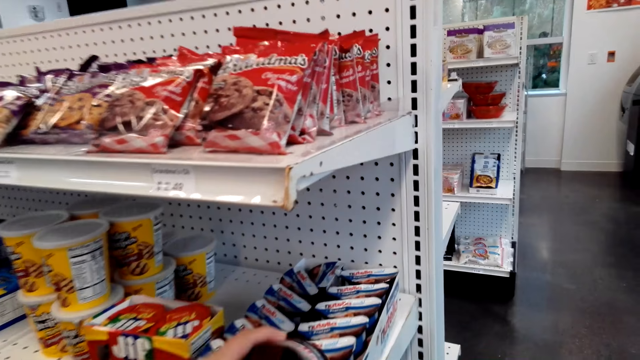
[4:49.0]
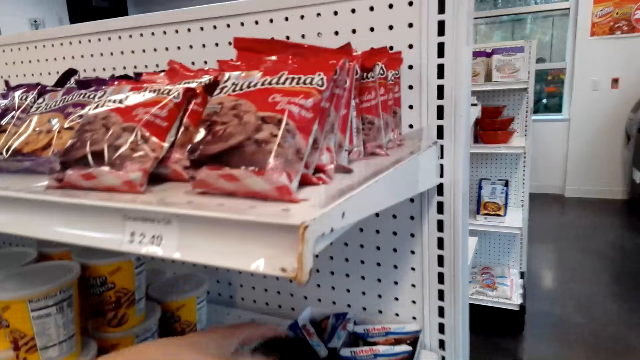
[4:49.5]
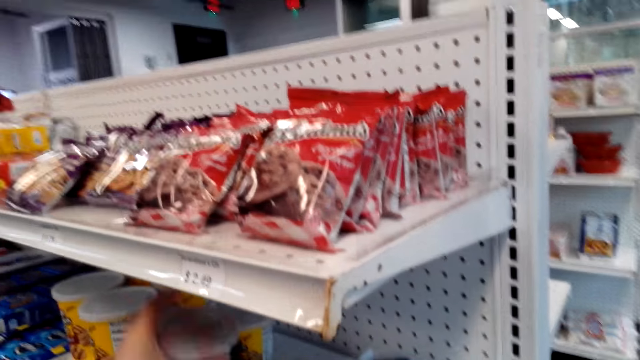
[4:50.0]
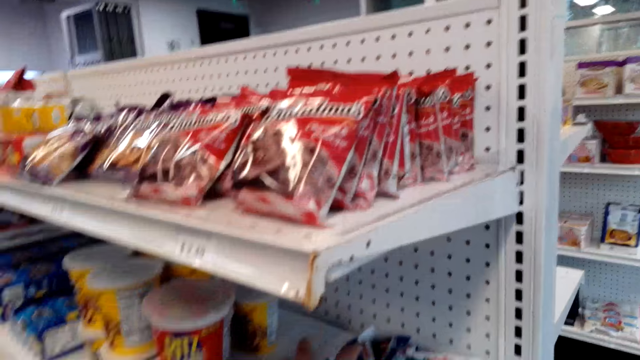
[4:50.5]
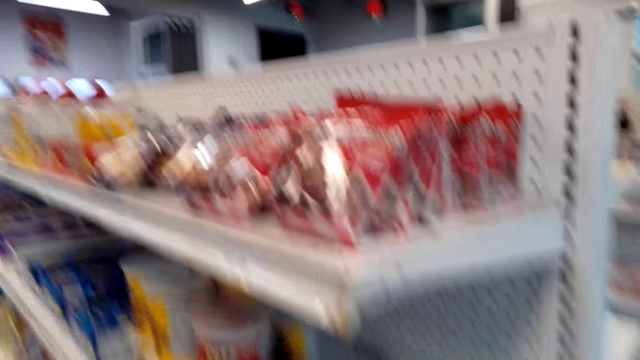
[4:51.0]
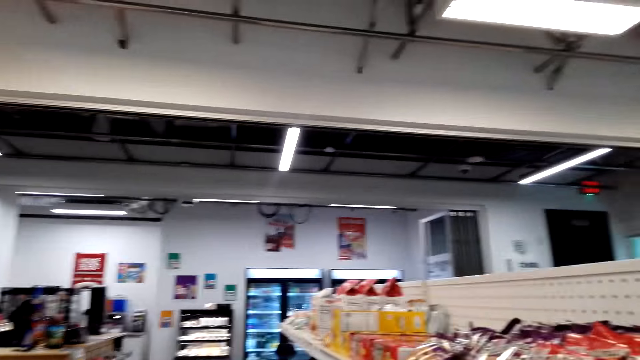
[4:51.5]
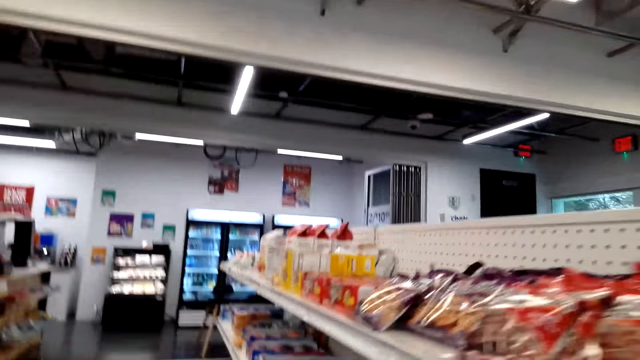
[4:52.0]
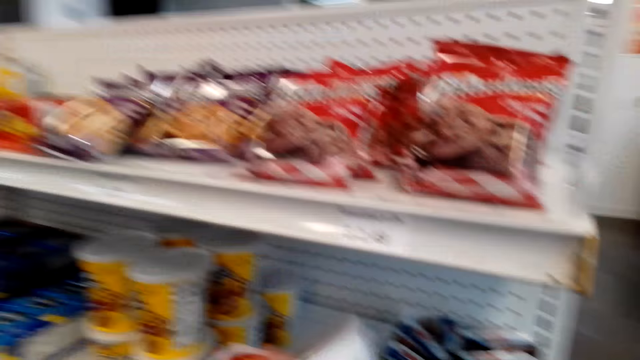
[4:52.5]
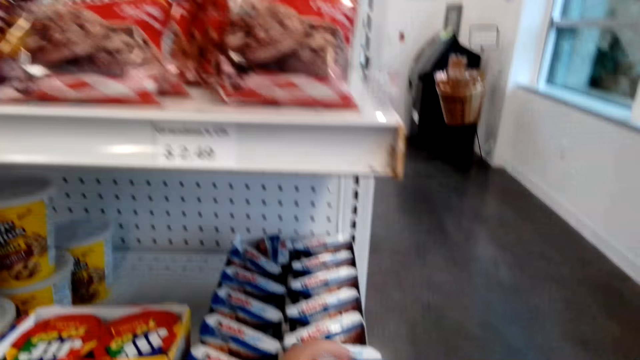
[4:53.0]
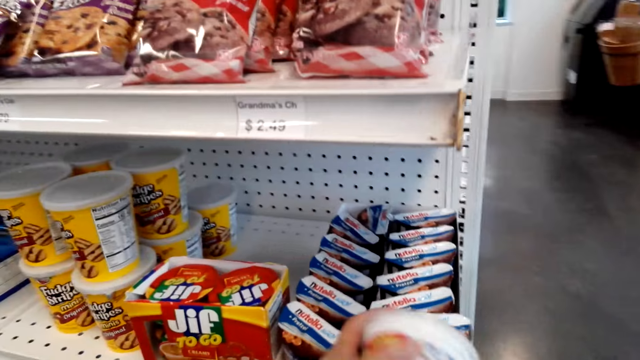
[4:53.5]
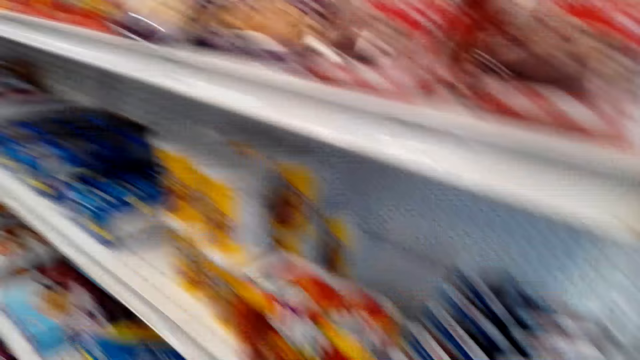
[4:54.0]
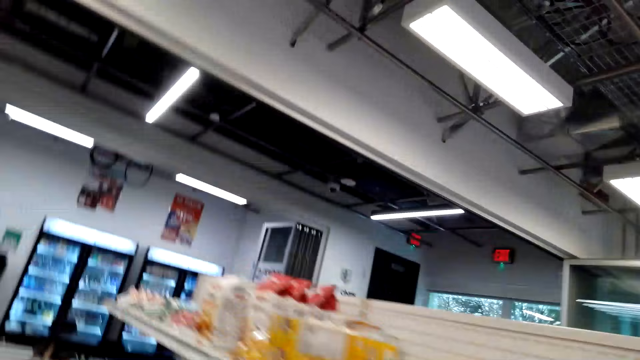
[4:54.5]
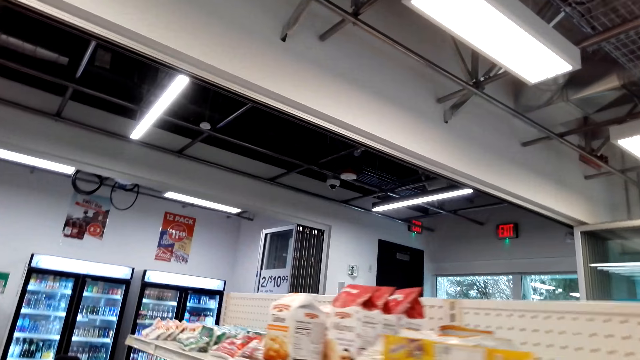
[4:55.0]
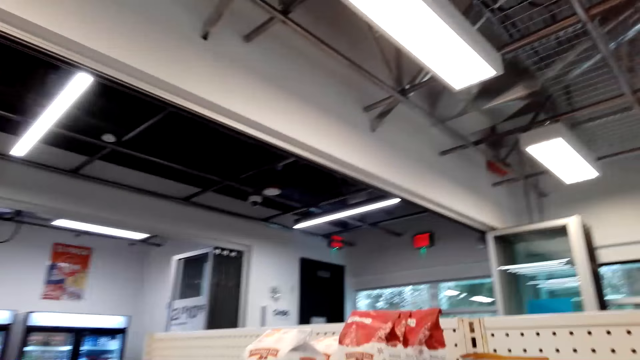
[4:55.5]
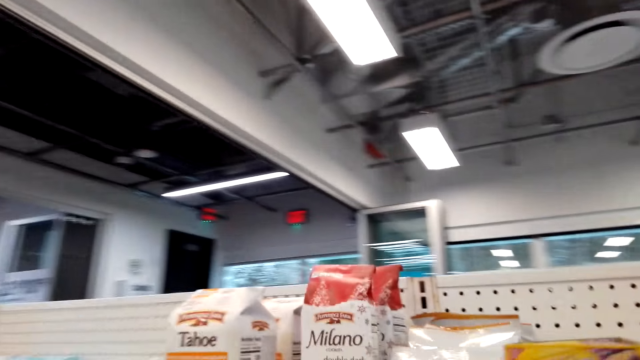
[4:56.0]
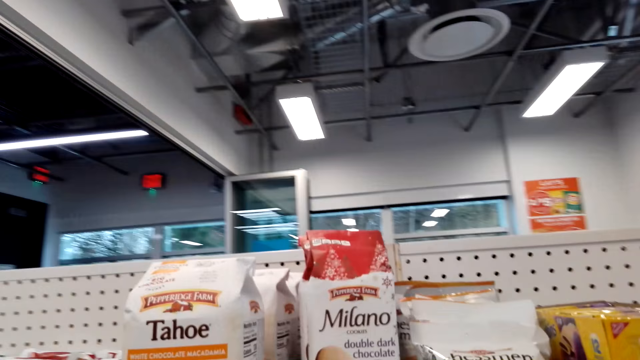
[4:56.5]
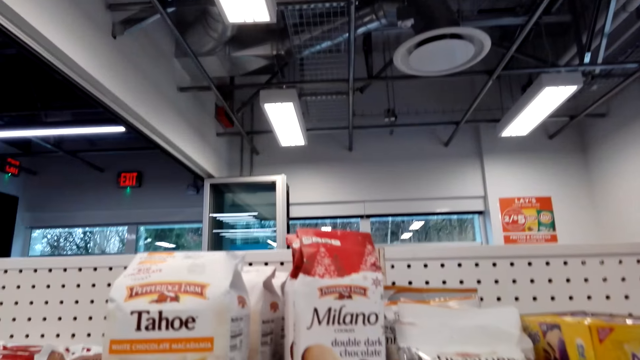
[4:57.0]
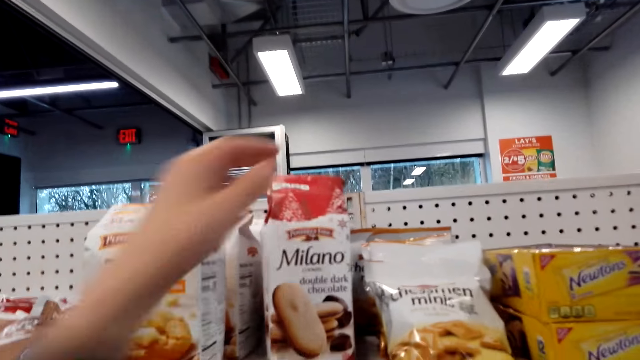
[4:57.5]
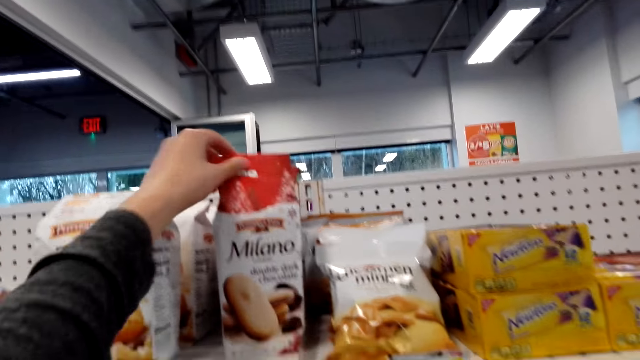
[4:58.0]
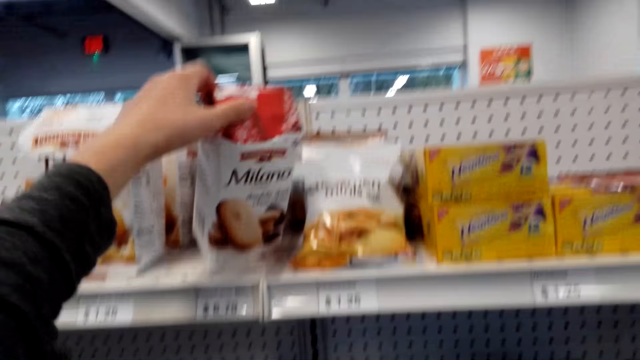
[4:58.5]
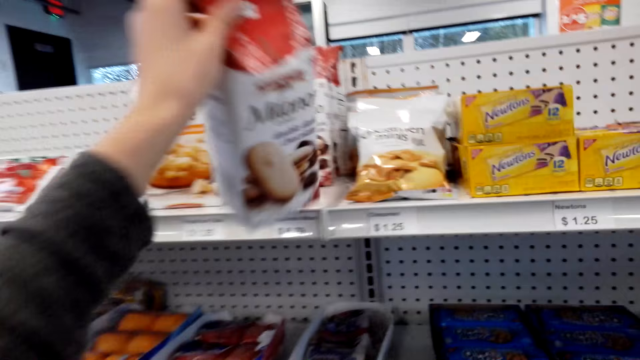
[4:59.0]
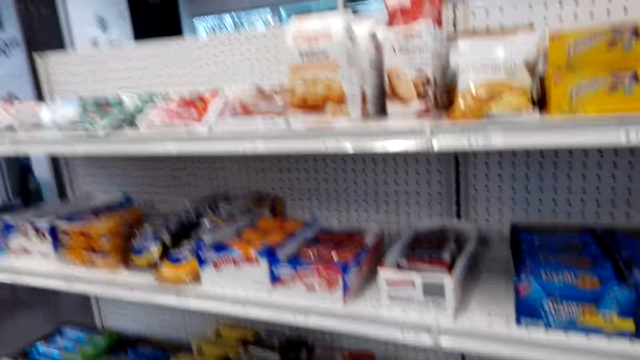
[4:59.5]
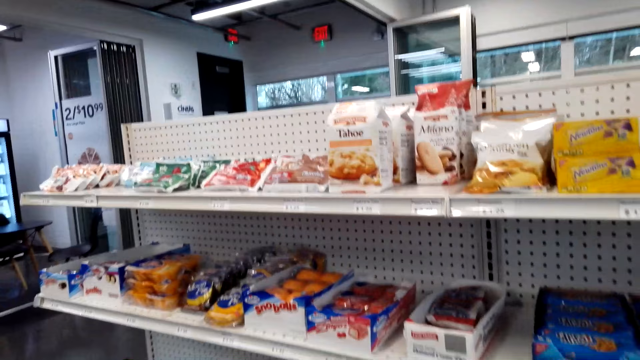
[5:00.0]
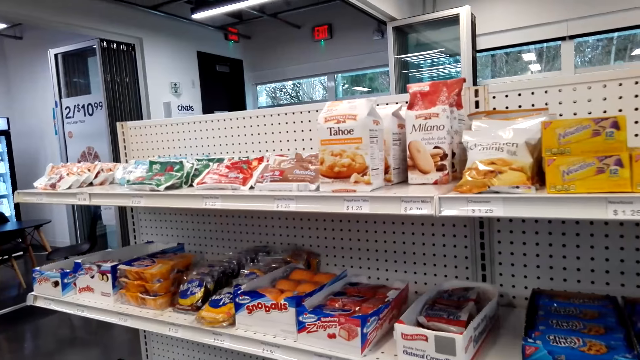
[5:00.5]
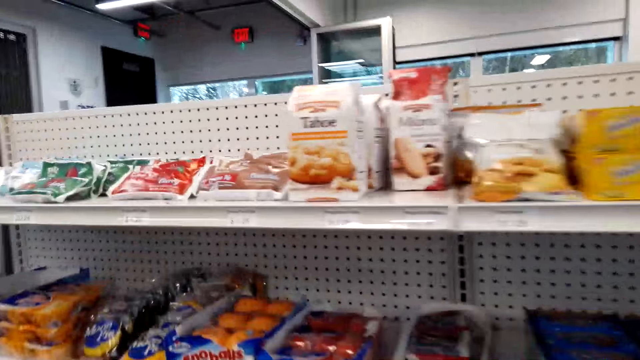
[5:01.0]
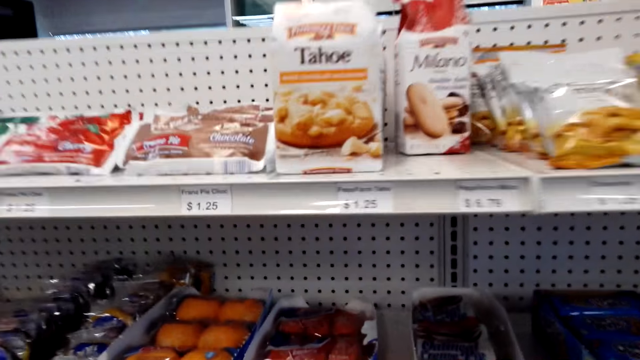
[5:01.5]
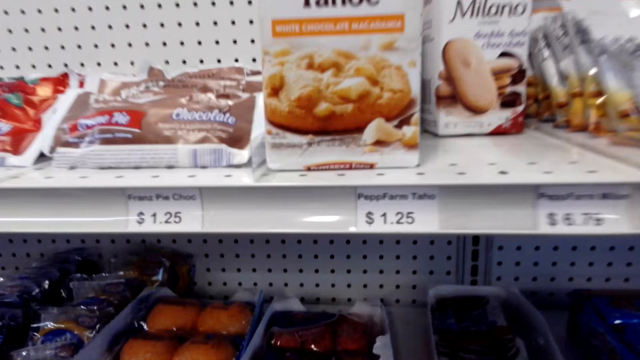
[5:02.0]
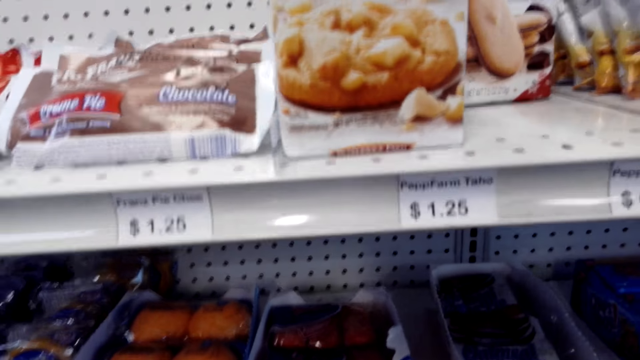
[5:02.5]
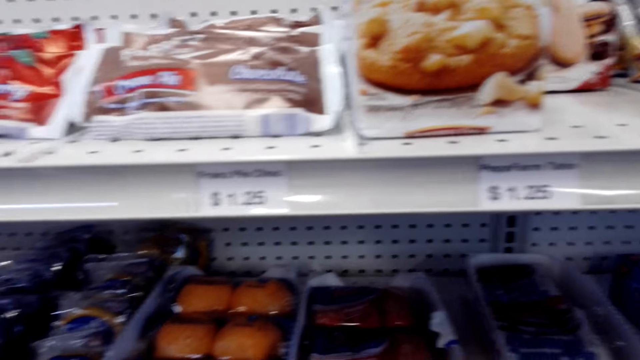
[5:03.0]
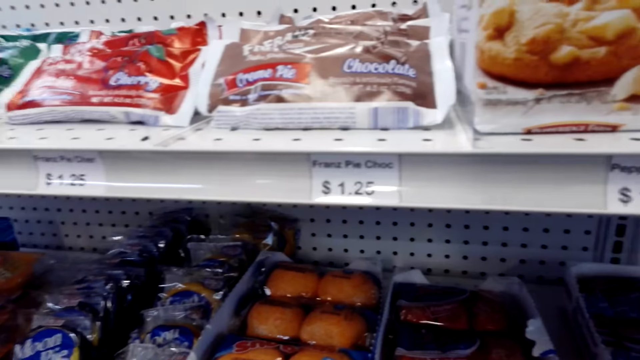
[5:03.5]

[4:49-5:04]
The camera wearer touches a product on the shelf. They pick a packet of crackers. They put back the packet of crackers. They pick the packet of crackers. They walk around. They look at the chocolates. They touch the chocolate. They pick the chocolate or a packet of cookies from the shelf. They look at the products on the shelf.

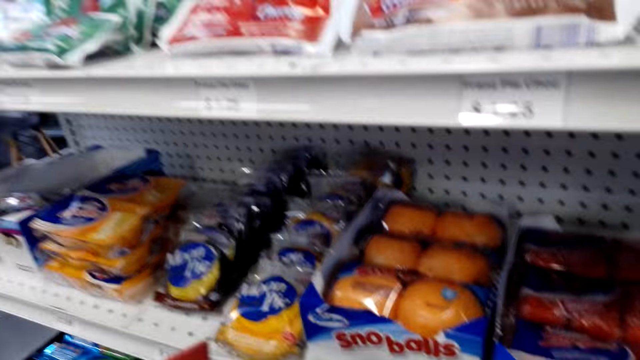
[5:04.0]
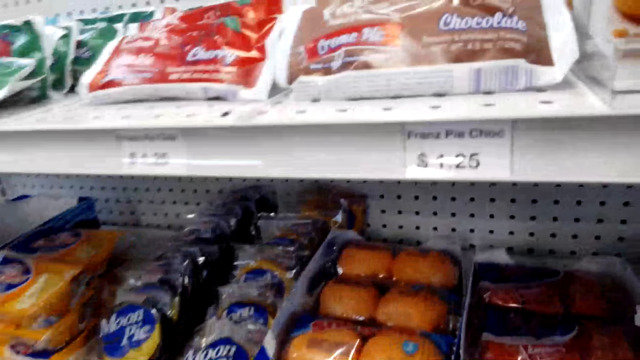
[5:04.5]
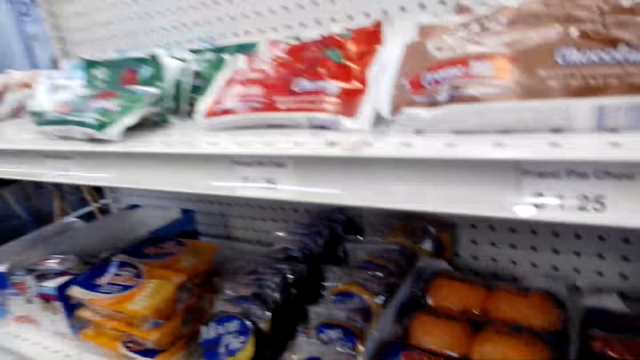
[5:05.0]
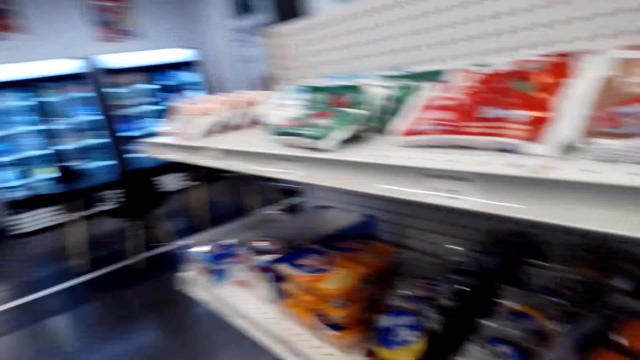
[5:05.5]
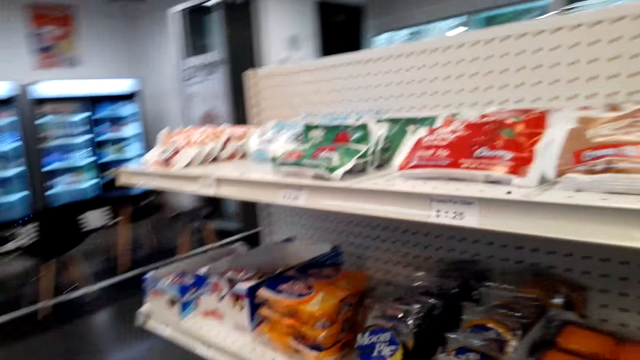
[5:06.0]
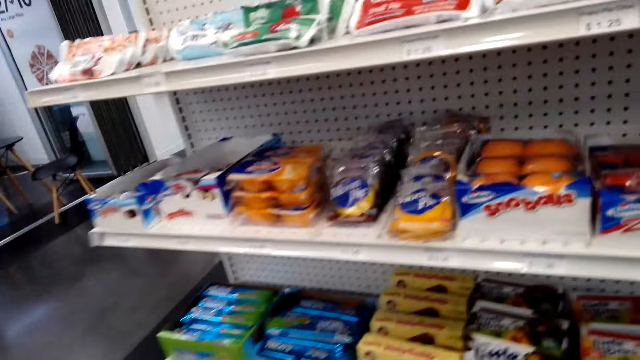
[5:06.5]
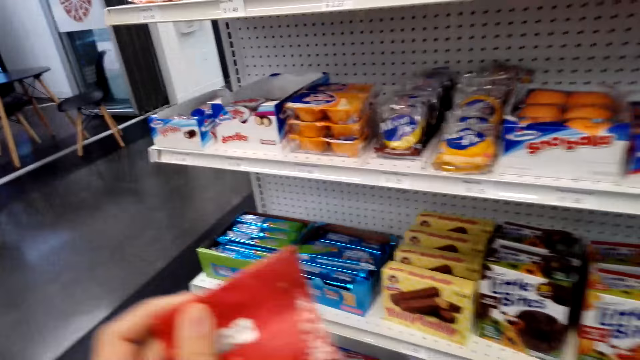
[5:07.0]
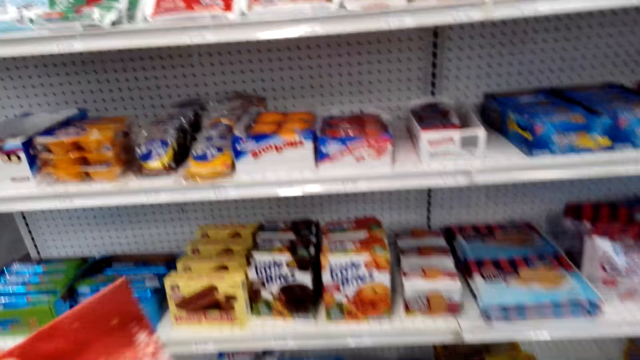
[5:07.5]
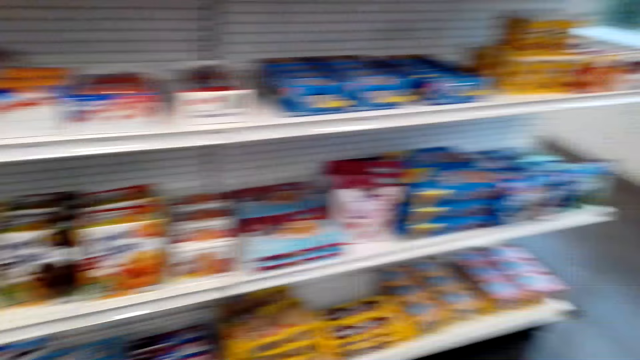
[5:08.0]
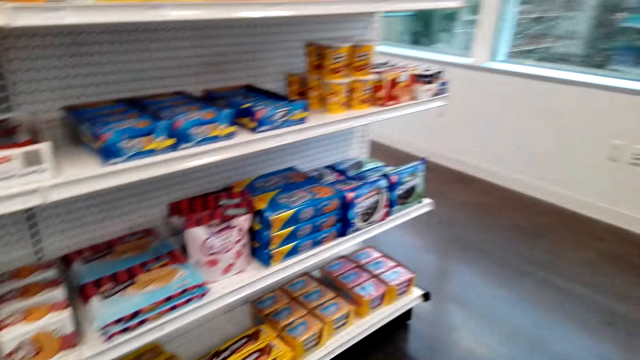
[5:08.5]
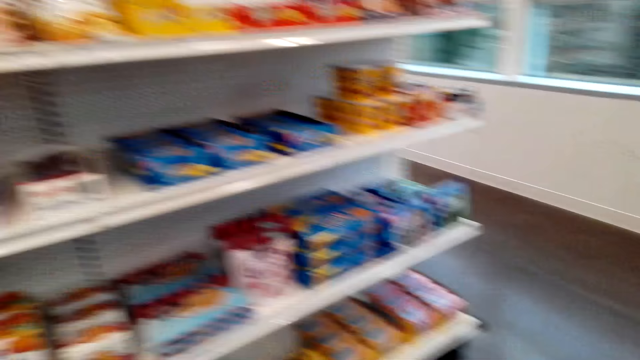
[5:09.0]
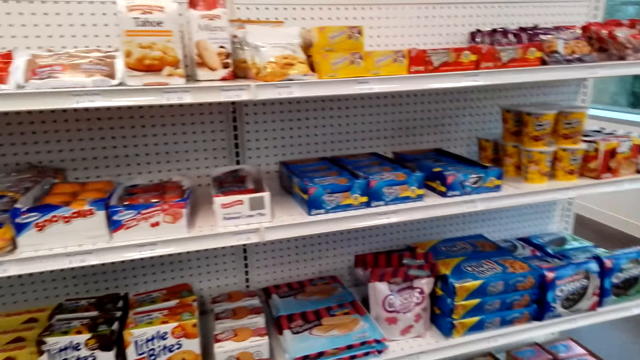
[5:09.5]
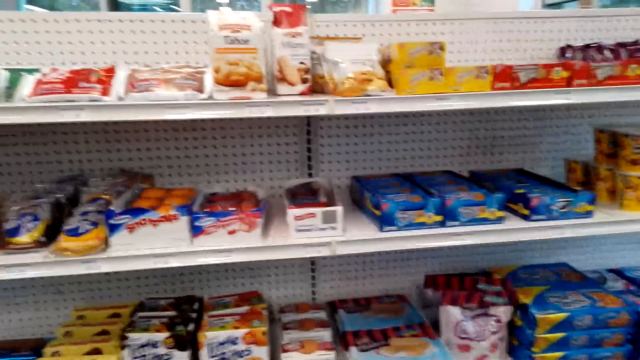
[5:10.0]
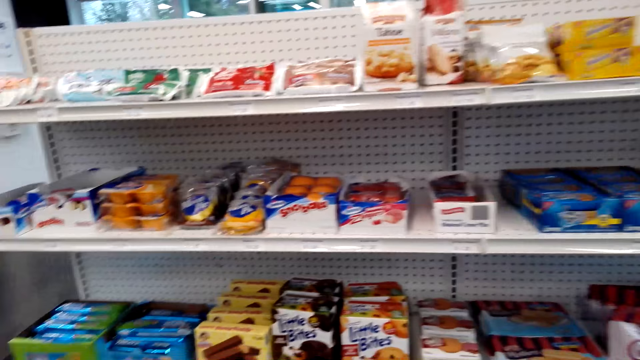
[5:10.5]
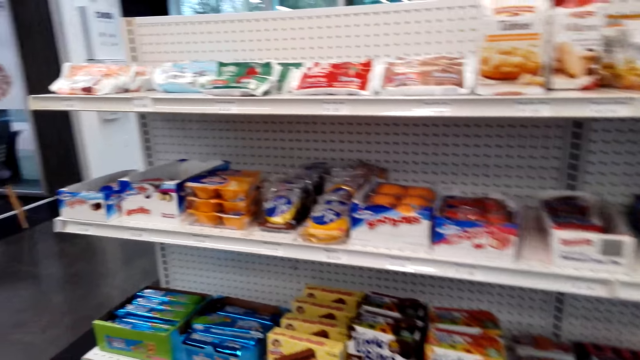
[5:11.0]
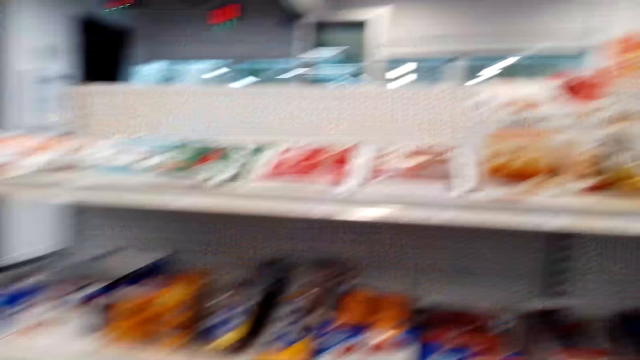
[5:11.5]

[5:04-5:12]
The camera wearer touches a product. They look at the products on the shelf.
